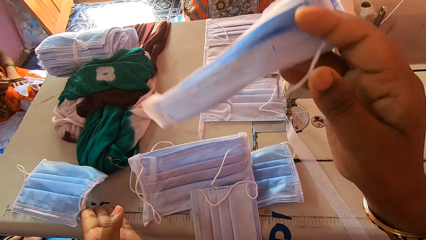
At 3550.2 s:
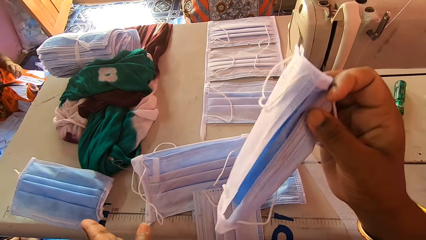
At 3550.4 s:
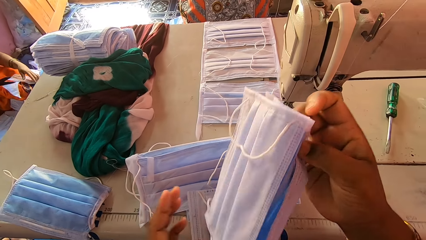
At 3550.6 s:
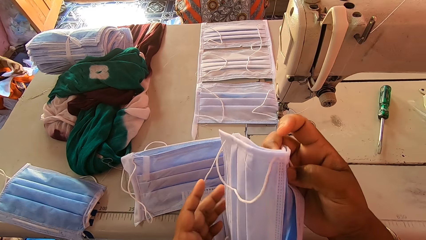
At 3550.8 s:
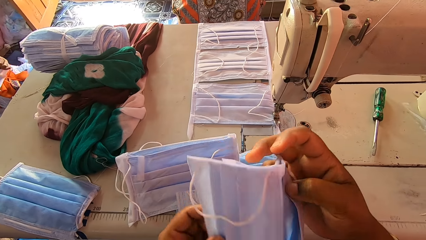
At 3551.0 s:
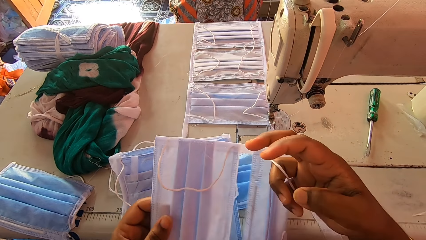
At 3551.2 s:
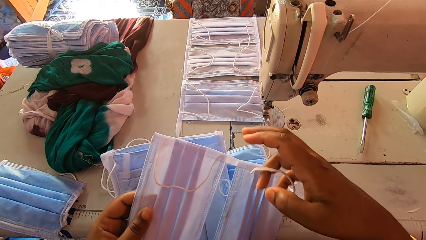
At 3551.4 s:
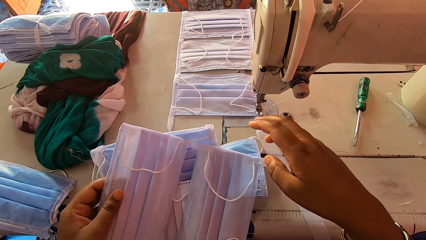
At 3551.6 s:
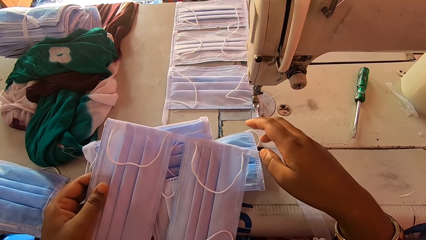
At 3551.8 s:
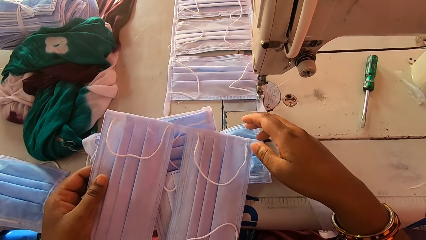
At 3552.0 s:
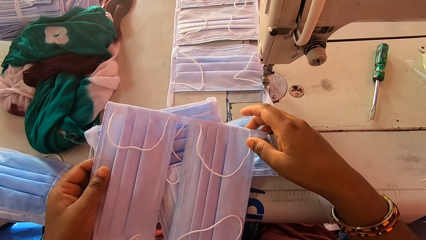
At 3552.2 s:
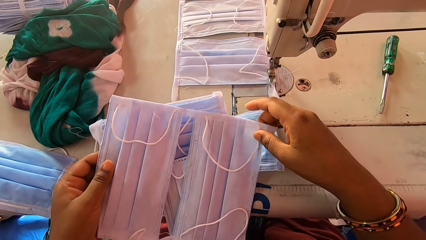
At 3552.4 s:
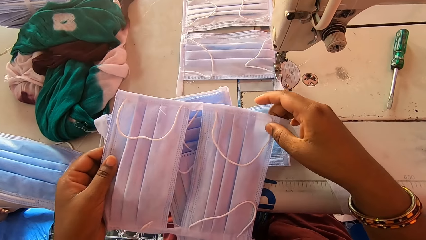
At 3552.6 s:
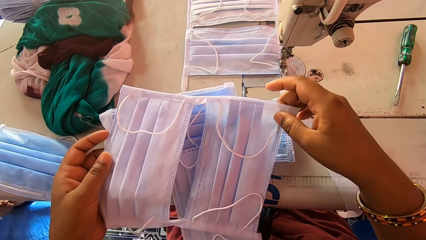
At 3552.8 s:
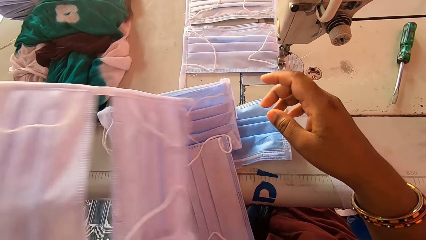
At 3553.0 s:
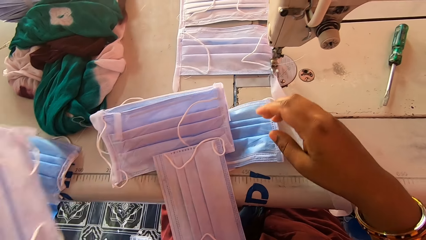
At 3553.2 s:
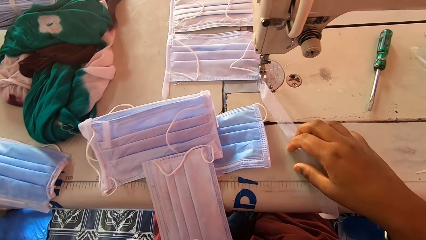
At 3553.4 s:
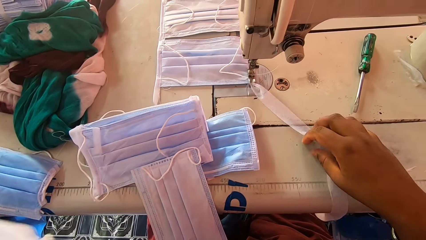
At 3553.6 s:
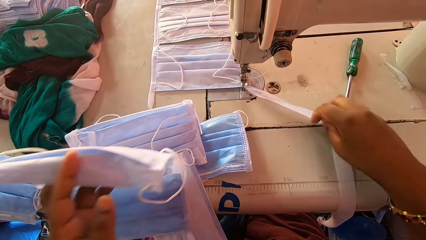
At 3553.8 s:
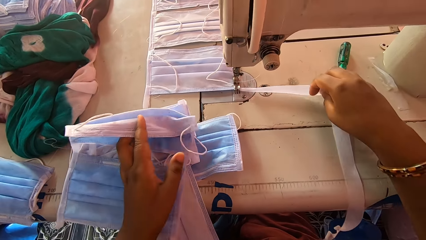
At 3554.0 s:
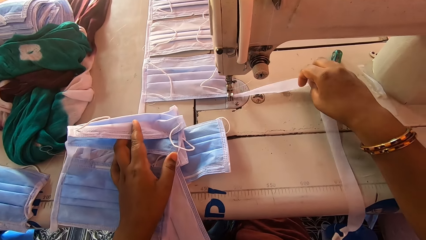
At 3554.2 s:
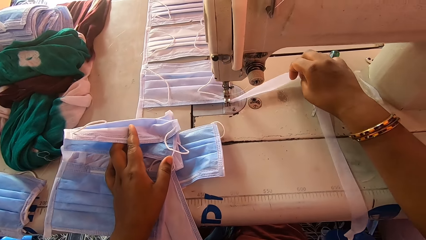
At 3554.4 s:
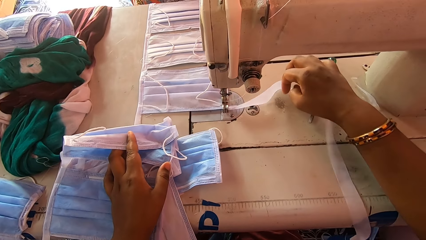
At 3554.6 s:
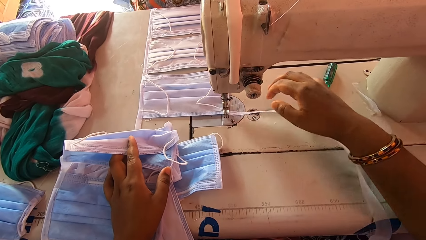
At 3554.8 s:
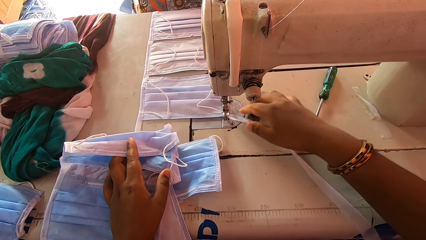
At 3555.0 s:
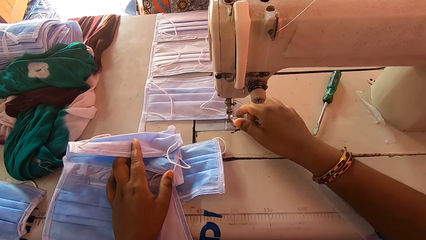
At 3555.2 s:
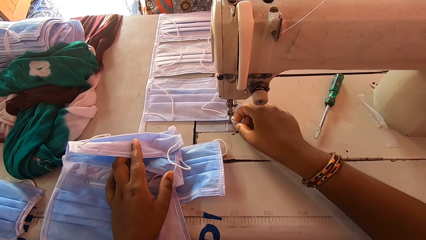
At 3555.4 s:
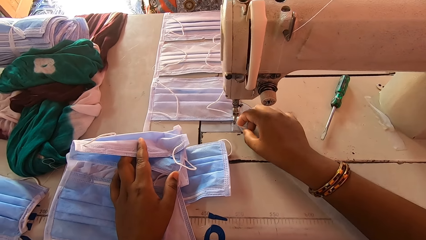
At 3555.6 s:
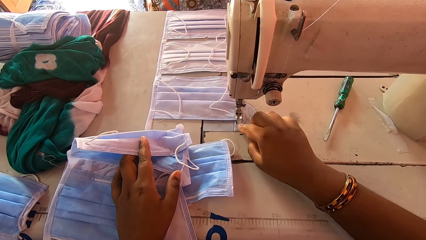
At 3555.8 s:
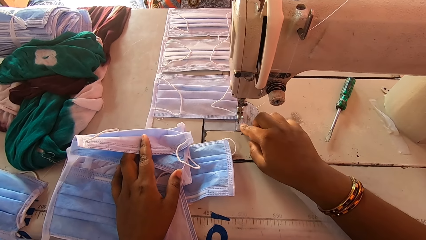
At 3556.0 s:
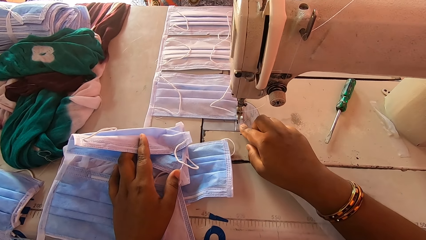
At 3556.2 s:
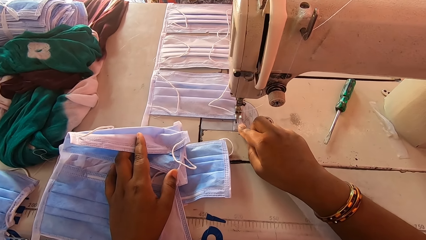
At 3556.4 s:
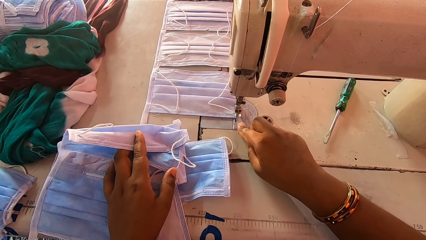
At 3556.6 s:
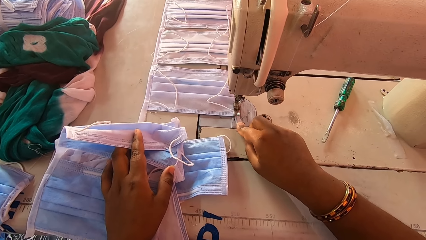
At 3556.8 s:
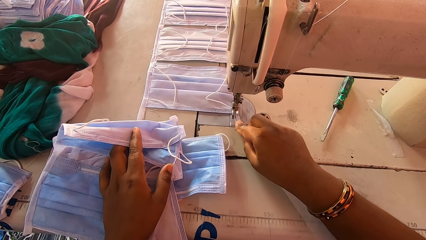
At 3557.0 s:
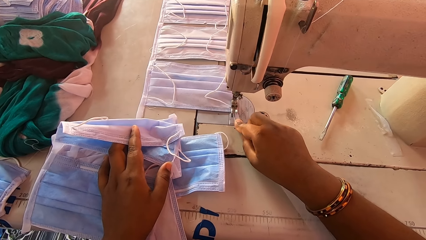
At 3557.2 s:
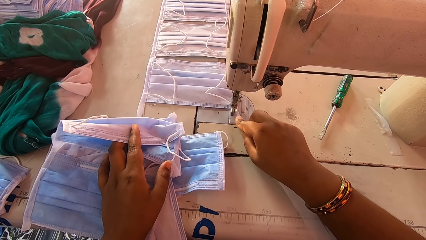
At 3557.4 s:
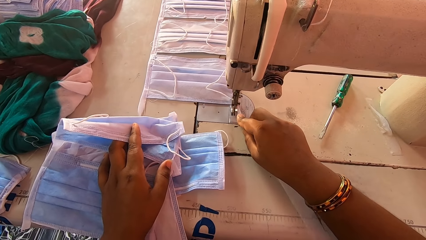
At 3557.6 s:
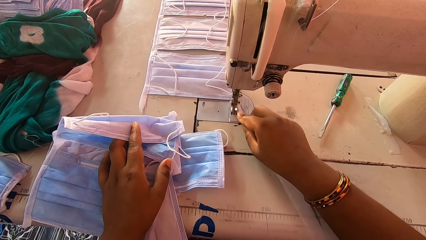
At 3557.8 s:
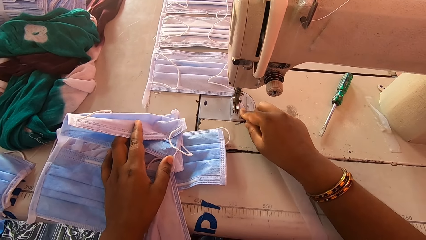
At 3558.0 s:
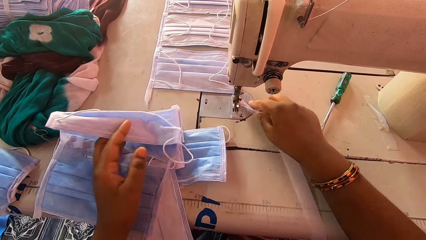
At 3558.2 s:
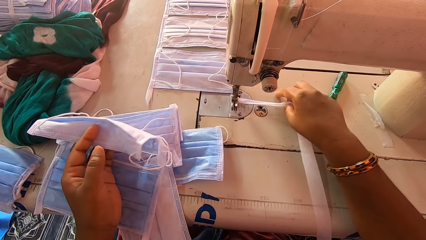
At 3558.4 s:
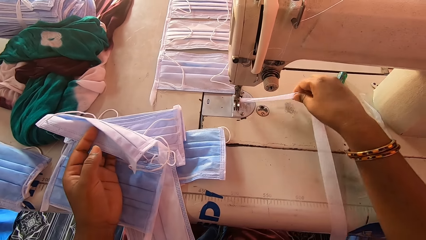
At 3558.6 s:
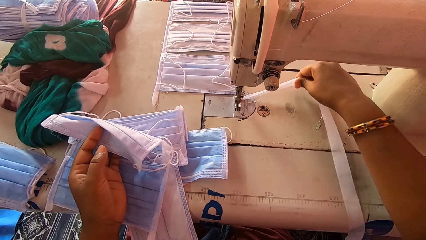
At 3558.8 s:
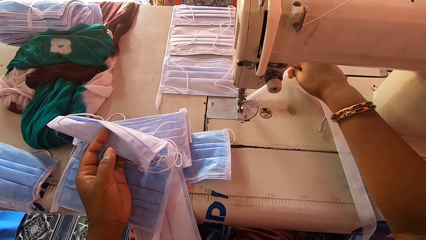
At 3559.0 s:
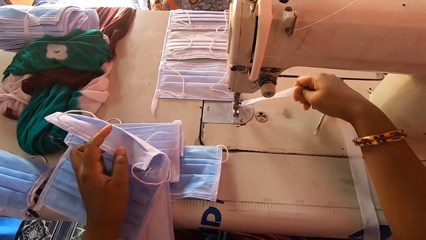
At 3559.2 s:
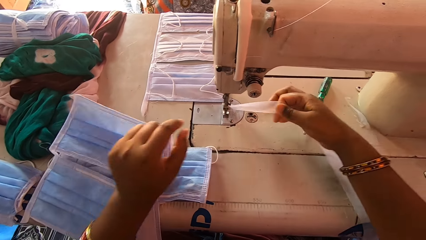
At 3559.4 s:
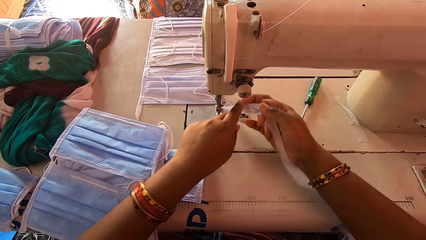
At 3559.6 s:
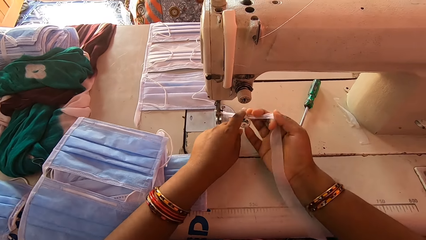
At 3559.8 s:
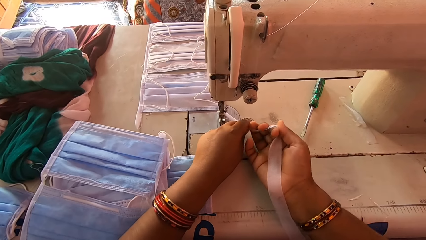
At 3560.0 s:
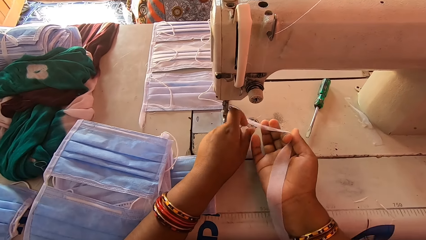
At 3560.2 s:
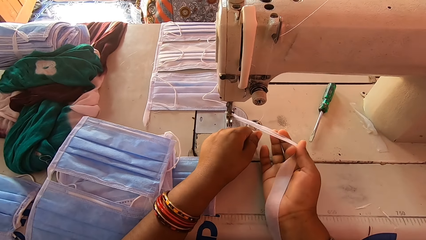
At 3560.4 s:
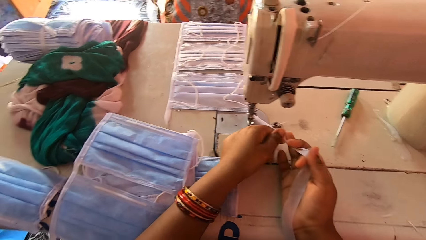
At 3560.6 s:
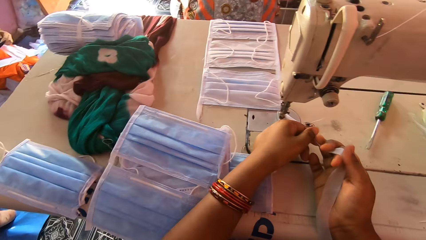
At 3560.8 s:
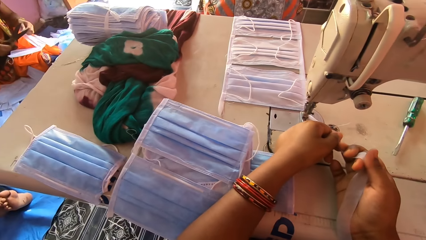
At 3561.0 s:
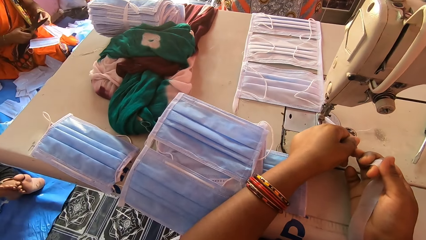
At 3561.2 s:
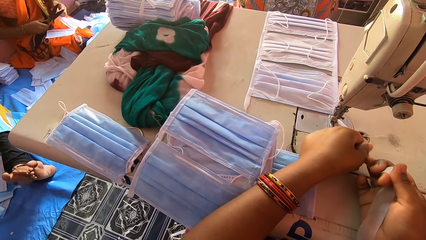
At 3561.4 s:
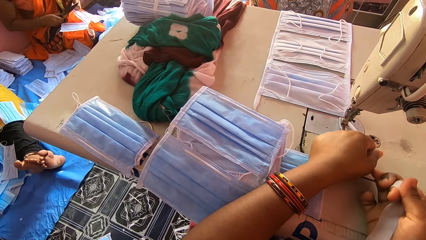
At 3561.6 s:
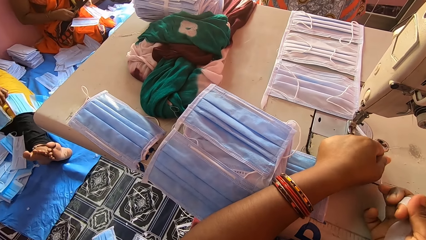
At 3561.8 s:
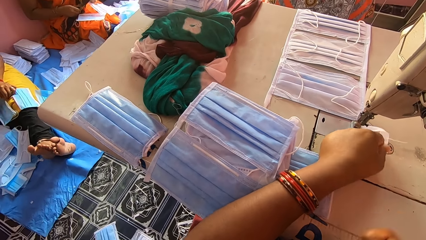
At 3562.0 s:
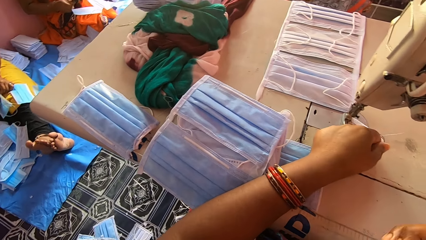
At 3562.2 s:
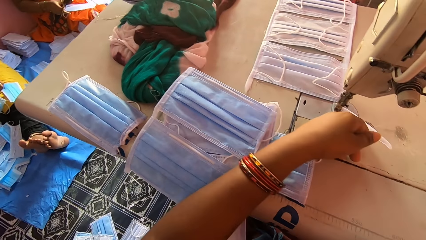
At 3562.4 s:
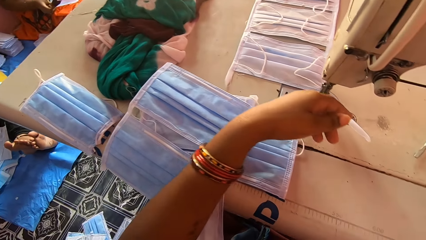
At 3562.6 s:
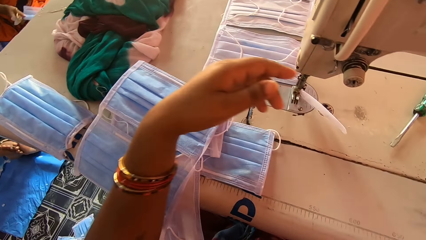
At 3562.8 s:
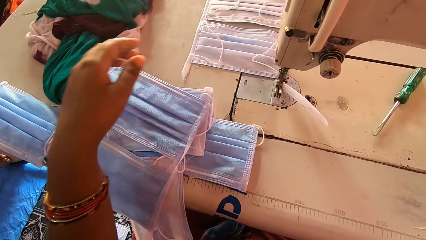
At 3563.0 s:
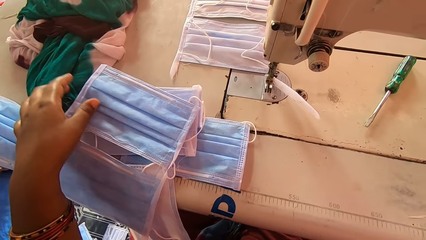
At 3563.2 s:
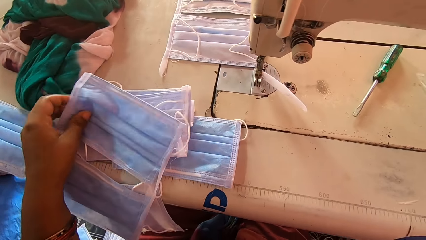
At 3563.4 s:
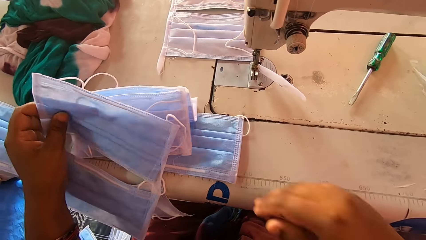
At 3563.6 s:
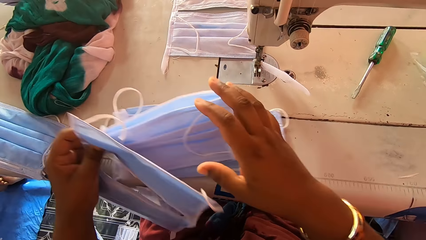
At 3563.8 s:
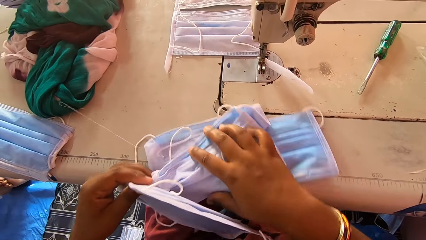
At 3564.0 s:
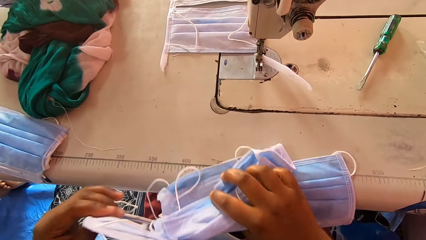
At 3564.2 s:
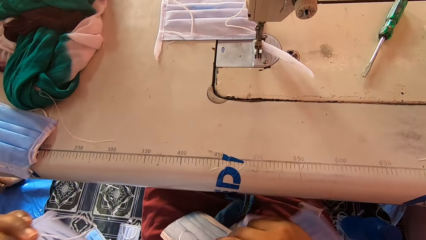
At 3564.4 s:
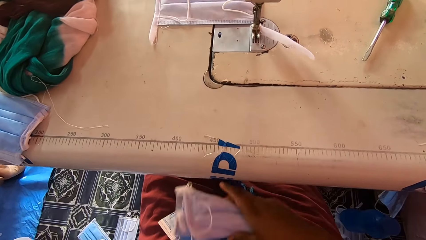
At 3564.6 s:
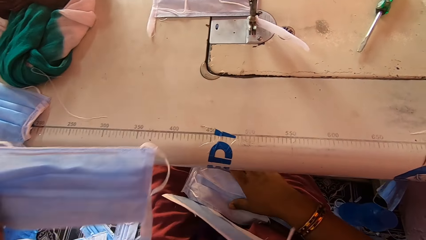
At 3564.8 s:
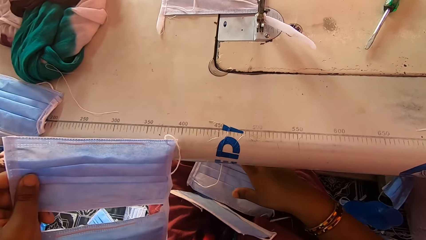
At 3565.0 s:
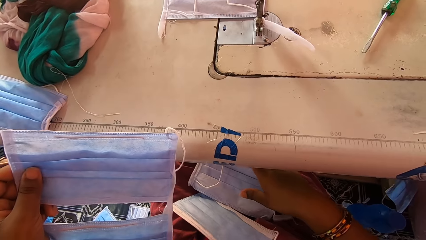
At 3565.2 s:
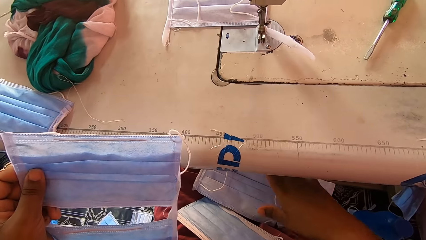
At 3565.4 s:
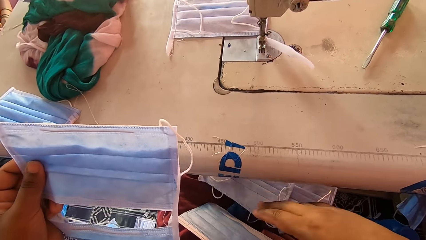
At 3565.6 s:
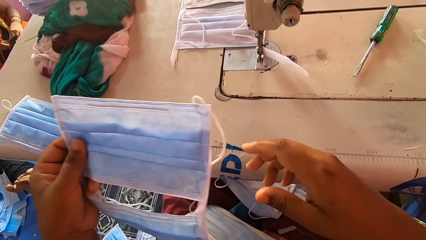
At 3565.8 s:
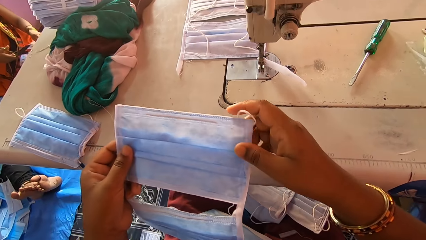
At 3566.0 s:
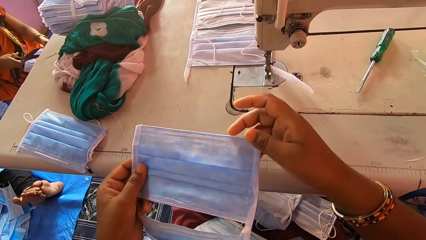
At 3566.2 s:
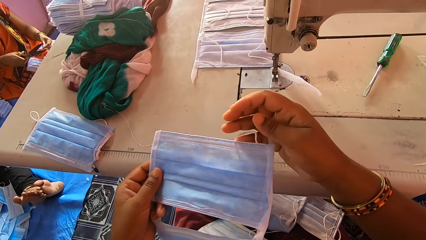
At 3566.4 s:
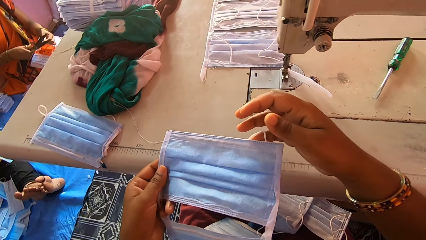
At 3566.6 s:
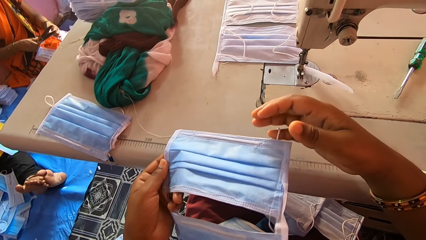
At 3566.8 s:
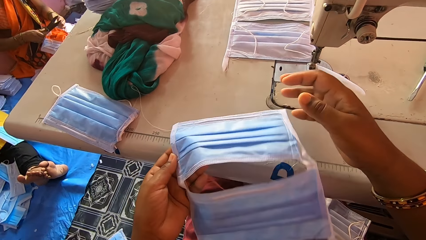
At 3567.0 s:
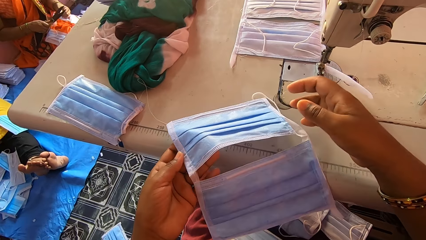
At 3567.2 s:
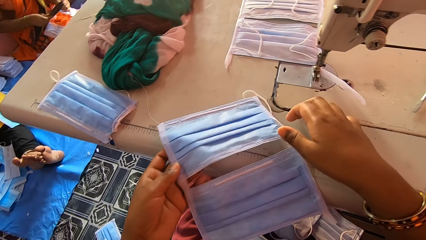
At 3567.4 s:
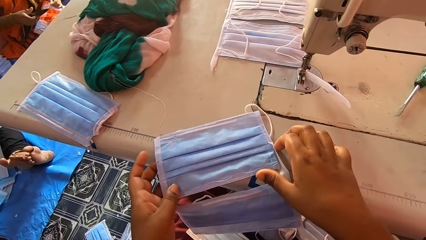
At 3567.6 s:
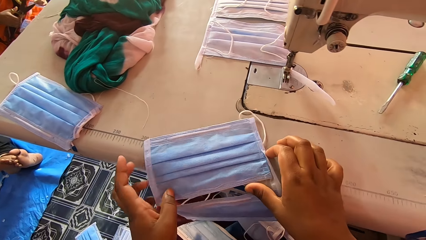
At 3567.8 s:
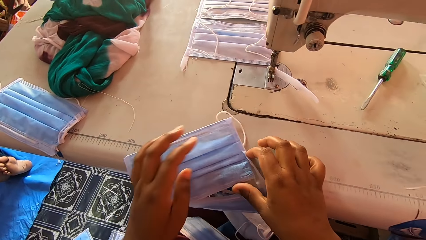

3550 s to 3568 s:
The camera wearer lifts the masks with the right hand. They place the masks in the left hand. They hold a cloth mask. They sew masks. They cut the binding with hands. They pick face masks on the machine. They put some face masks on the lap. They hold a mask. They adjust the binding on the masks.
